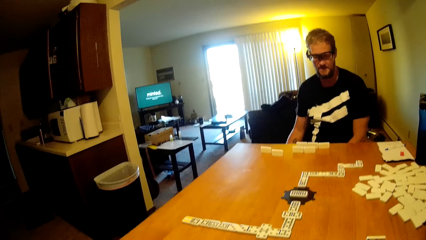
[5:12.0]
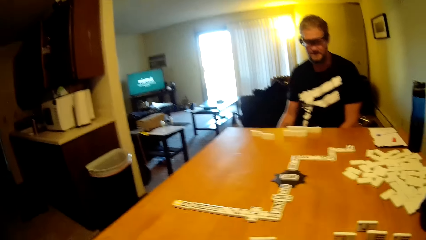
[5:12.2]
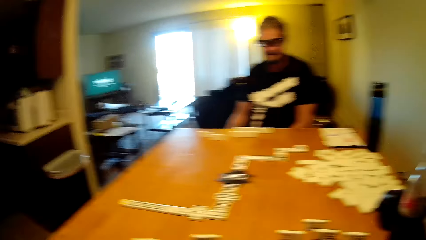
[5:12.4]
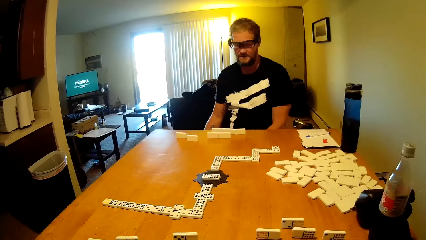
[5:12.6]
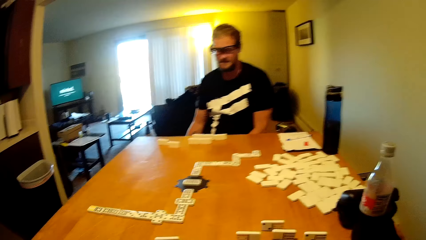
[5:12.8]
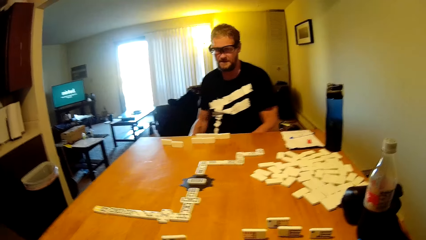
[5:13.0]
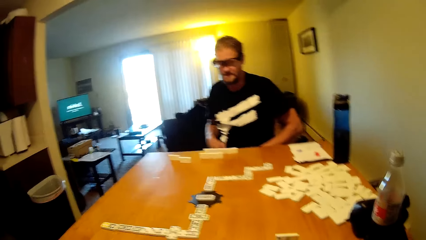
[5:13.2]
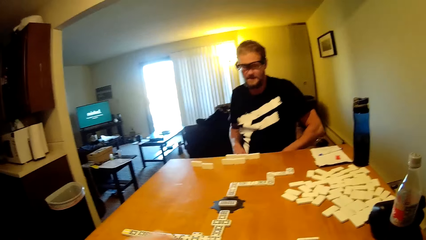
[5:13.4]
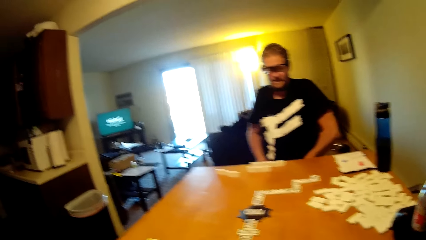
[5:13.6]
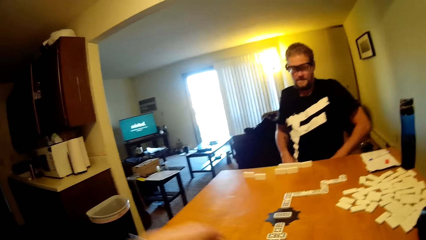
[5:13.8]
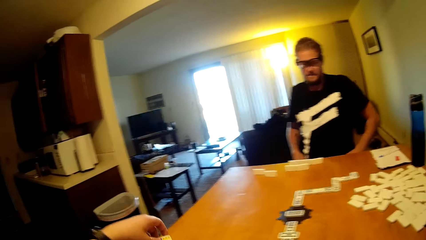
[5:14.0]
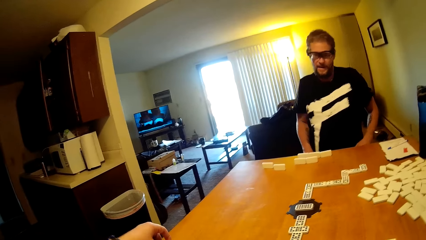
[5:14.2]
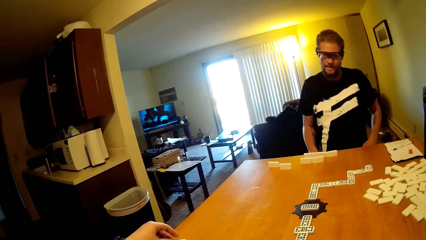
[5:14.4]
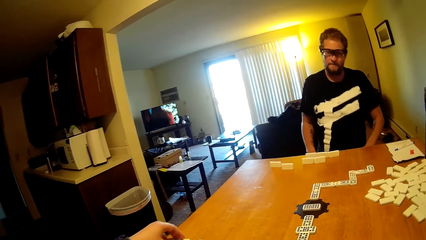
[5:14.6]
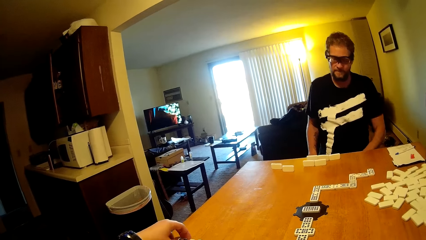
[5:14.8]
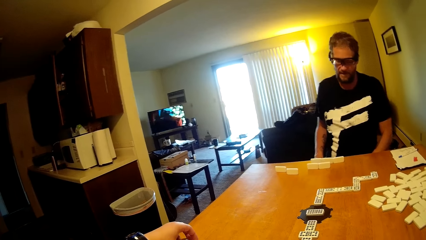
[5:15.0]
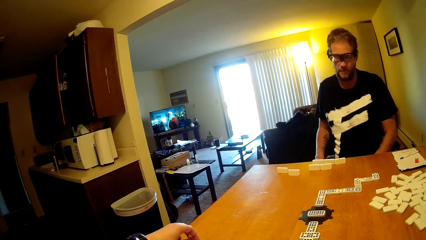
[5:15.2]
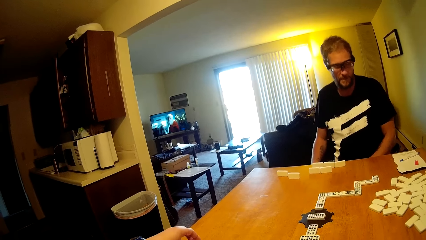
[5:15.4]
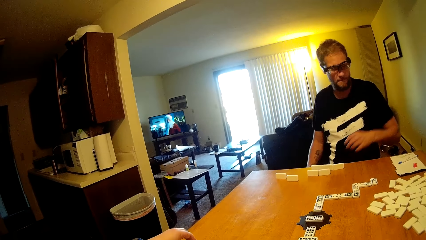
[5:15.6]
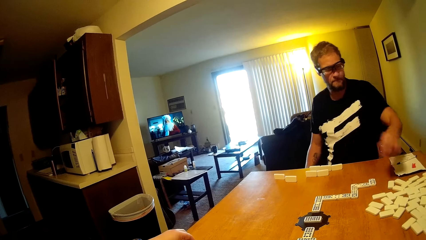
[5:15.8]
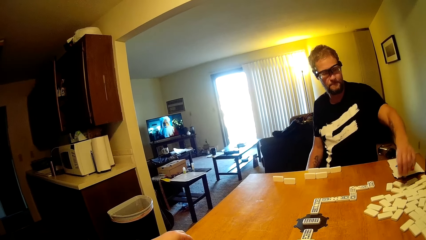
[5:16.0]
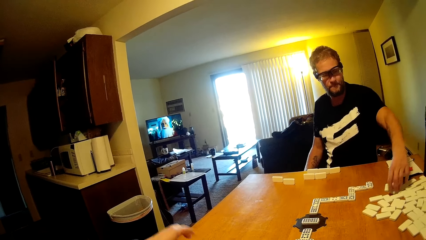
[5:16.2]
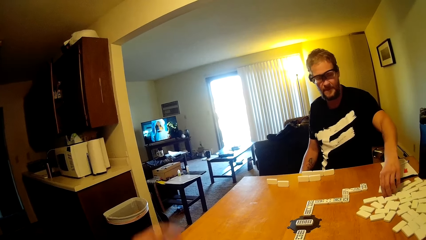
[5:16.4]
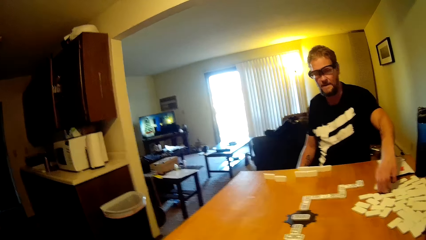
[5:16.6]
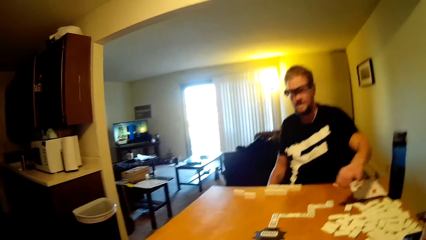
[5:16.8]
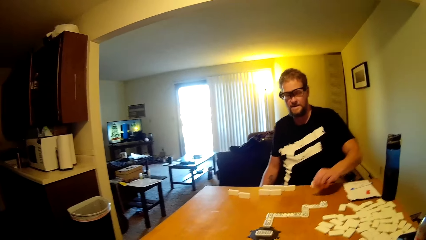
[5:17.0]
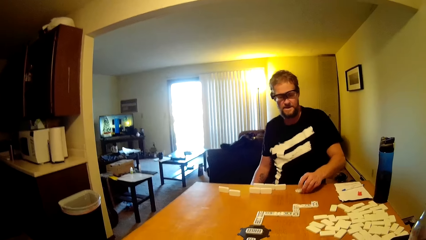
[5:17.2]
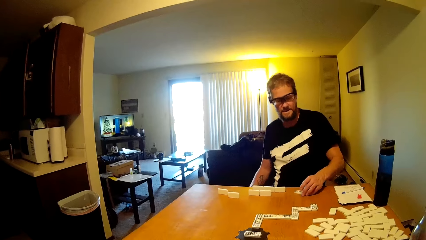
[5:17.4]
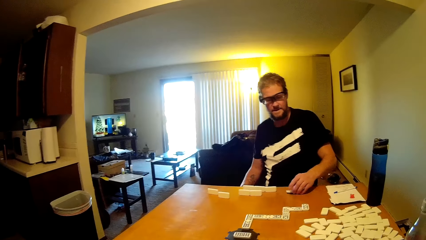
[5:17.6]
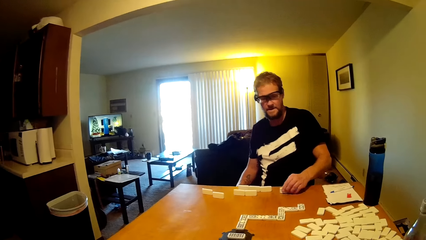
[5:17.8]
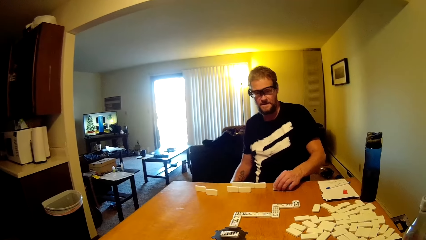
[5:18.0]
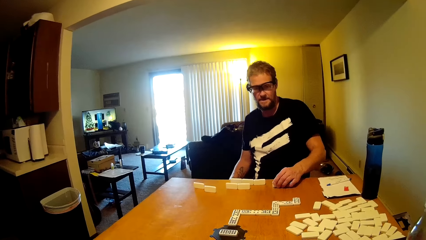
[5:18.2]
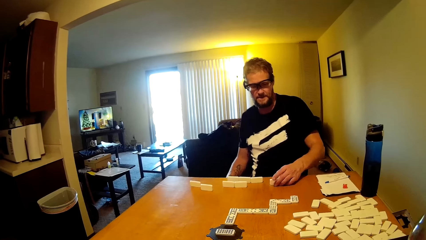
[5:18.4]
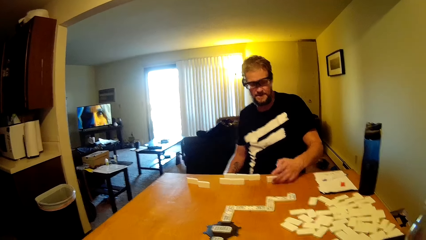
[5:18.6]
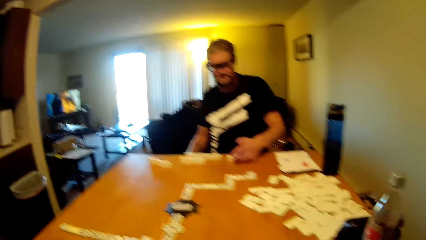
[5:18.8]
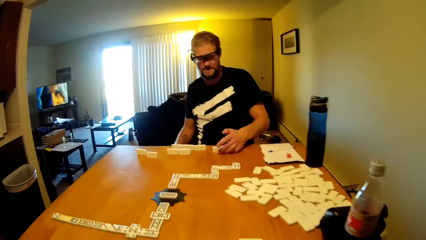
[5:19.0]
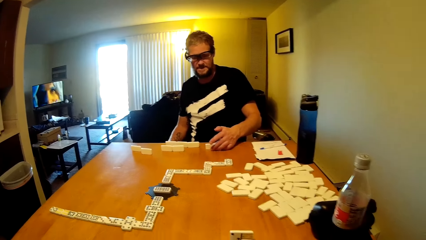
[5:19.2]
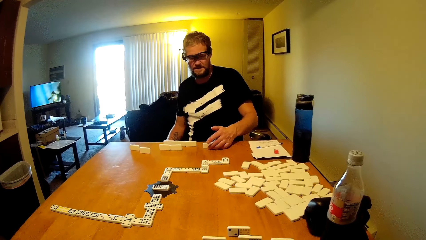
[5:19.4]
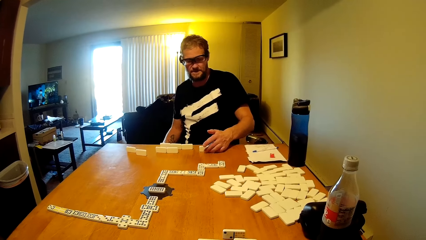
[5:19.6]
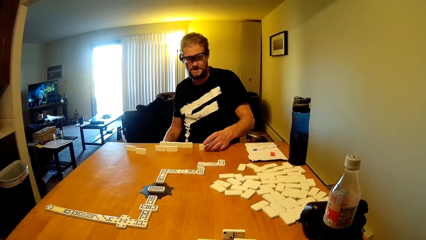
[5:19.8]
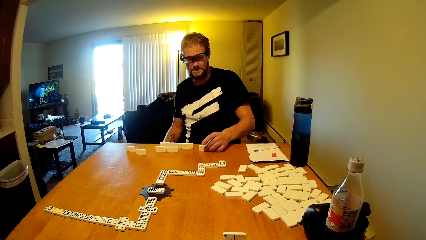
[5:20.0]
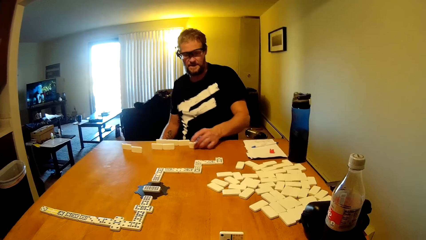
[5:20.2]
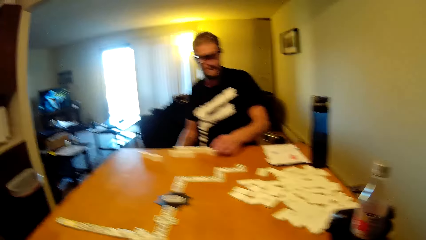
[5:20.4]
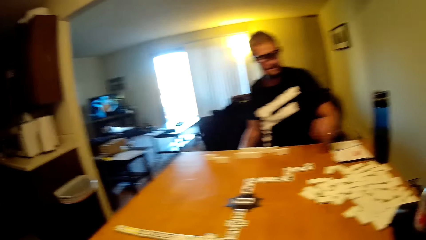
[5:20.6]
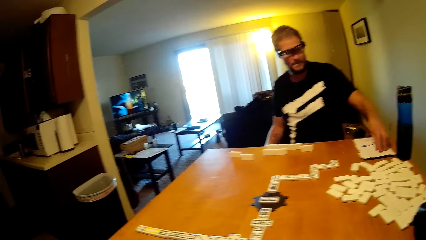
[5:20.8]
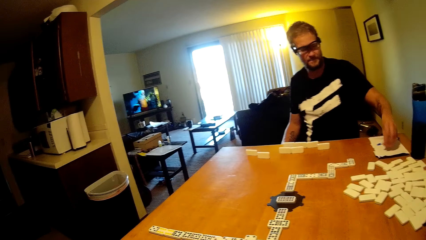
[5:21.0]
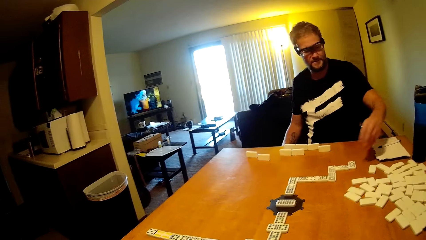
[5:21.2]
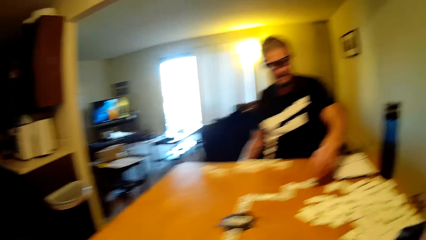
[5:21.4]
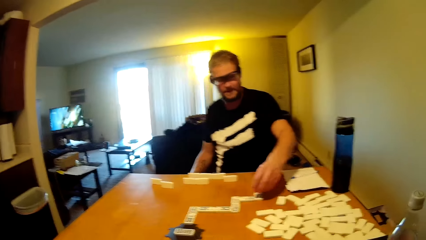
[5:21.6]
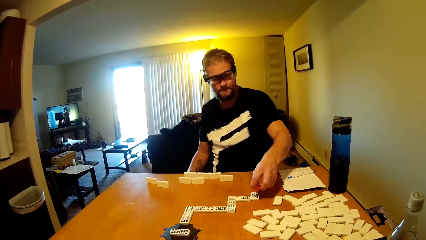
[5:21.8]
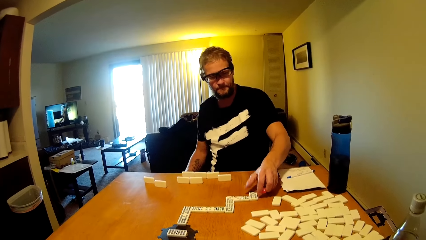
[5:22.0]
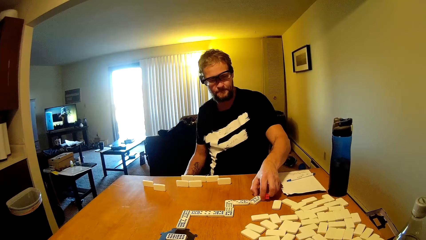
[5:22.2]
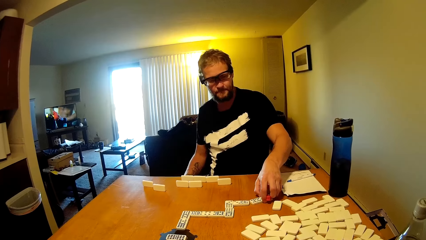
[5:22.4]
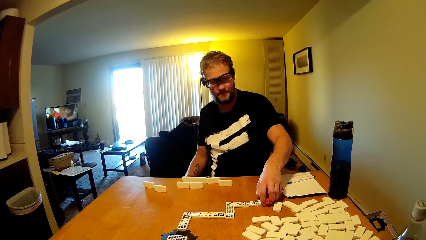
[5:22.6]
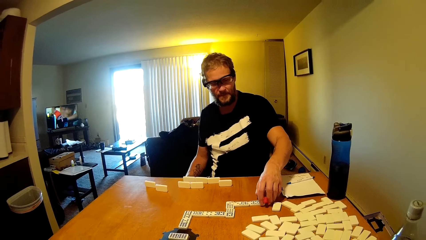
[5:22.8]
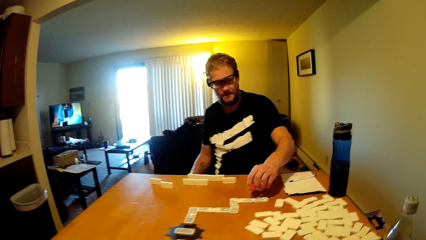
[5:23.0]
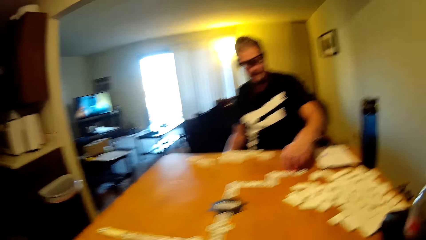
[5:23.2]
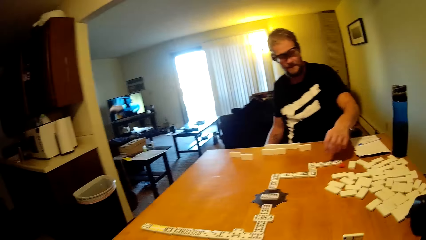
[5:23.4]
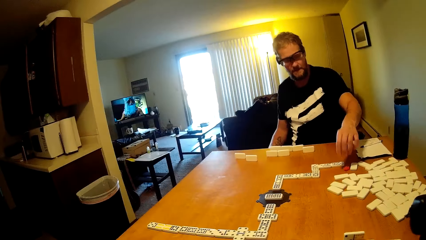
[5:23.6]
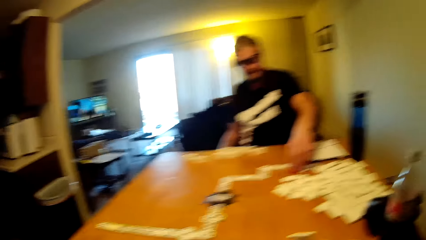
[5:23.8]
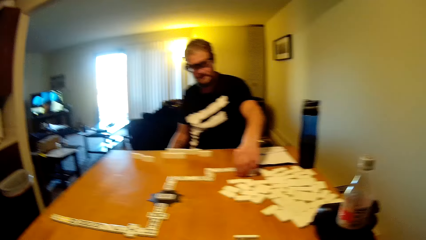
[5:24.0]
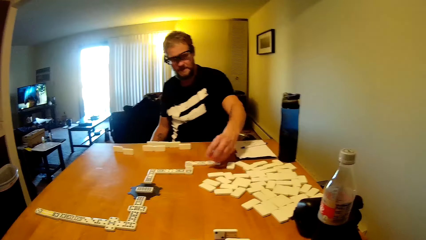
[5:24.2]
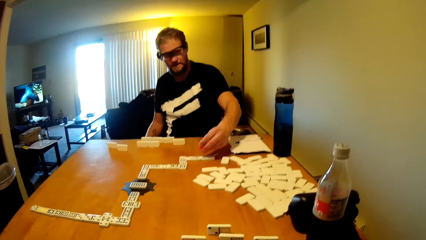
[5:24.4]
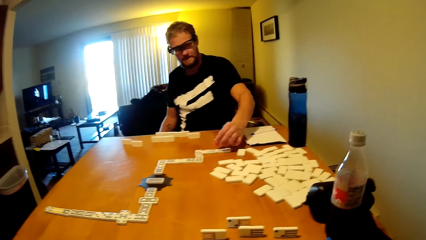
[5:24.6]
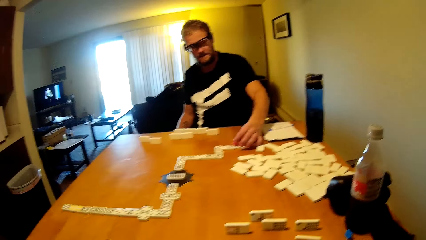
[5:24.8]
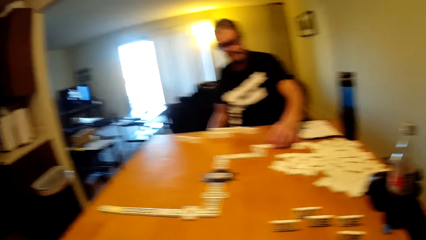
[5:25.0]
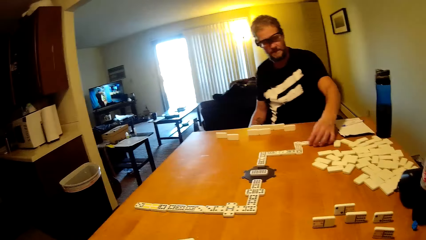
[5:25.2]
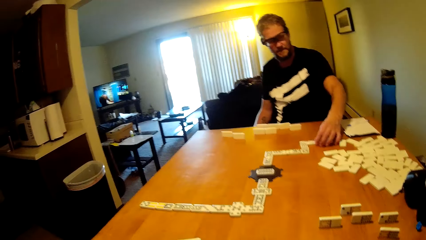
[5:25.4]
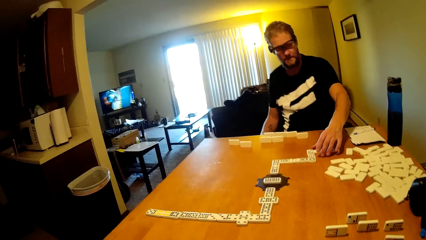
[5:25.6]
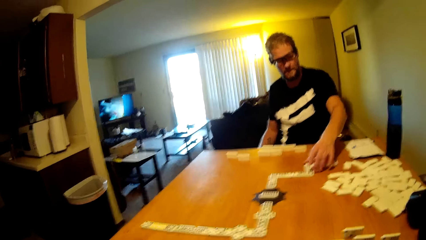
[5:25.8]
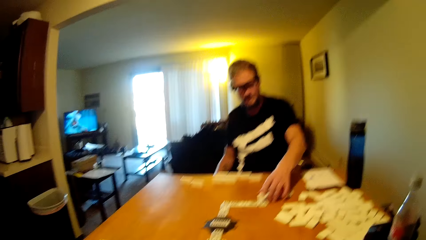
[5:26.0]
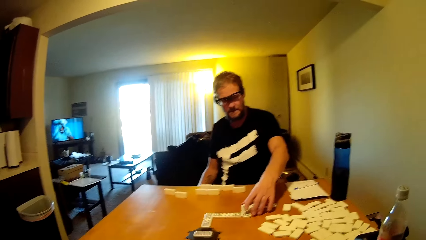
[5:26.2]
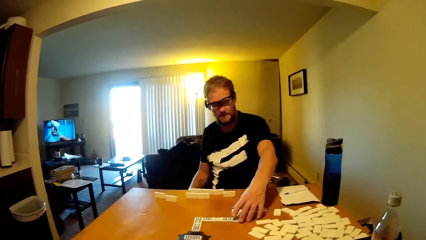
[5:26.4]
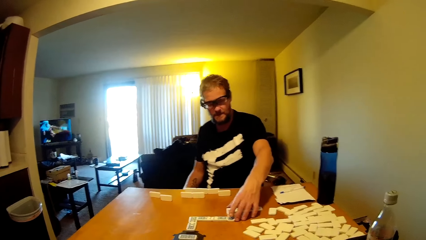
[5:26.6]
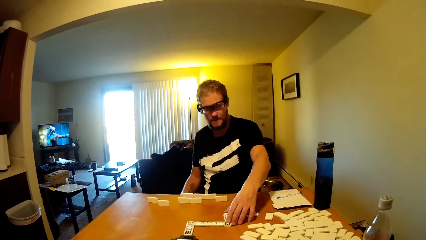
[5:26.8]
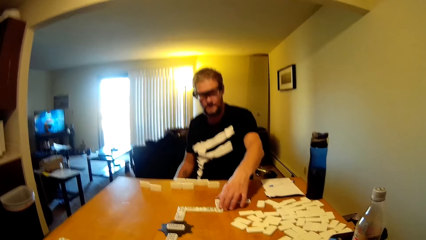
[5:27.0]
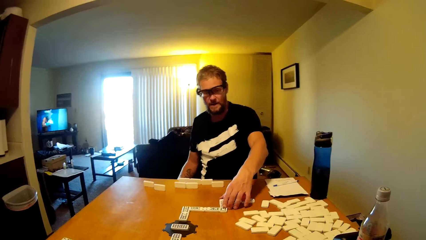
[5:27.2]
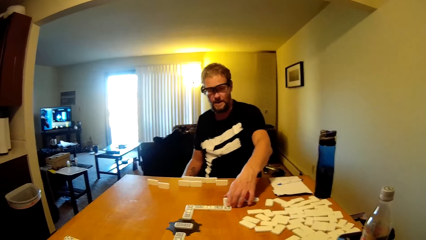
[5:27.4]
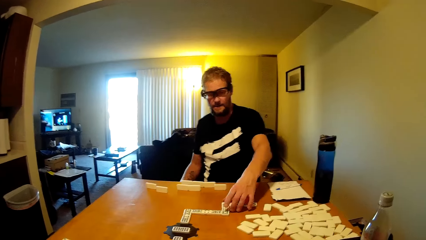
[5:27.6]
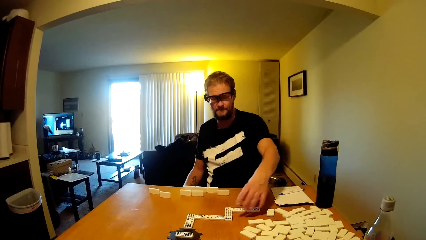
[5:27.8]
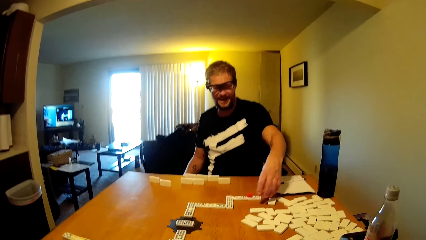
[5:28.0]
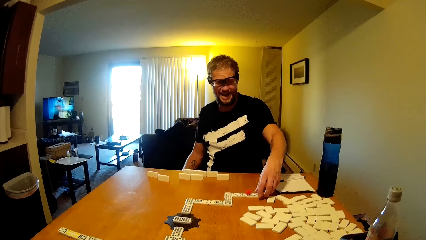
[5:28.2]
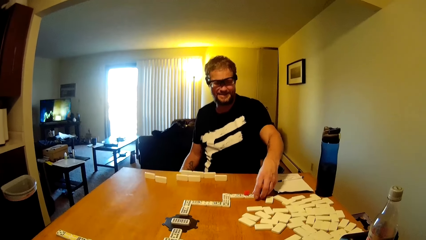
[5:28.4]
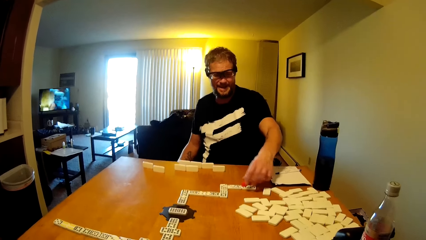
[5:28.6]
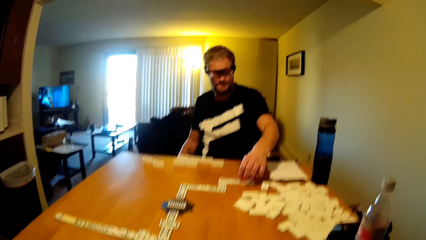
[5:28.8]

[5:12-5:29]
The camera wearer puts the dominoes card on the table. A person talks to the camera wearer. The person takes the dominoes card and puts the dominoes card on the table.
